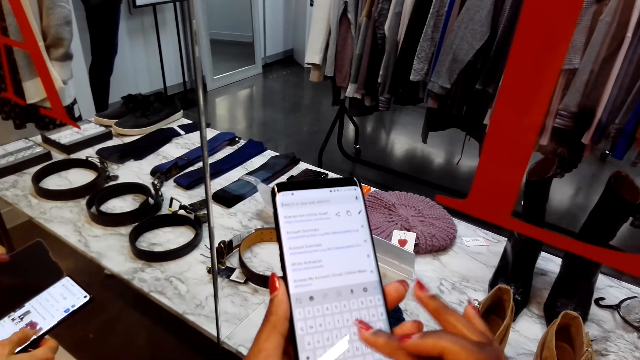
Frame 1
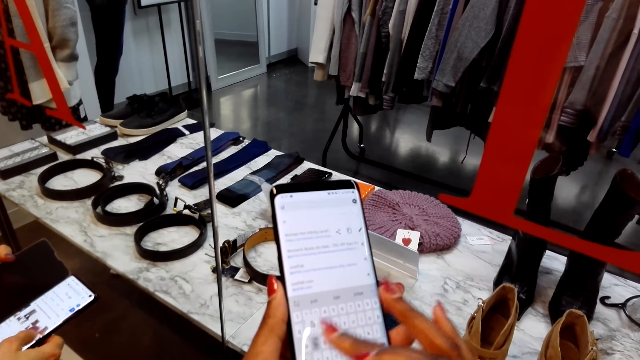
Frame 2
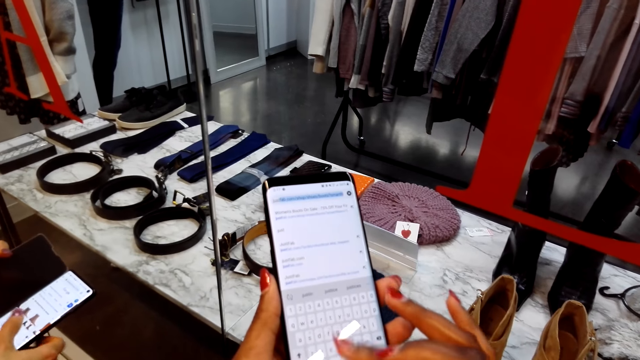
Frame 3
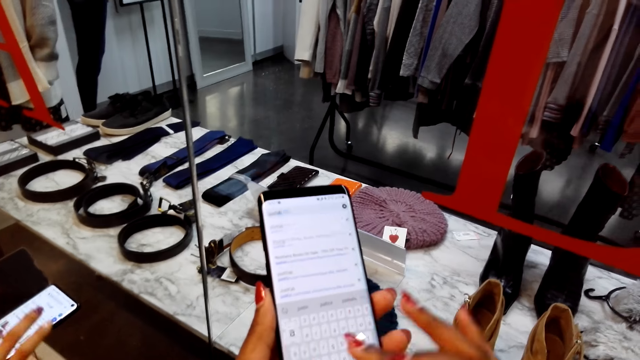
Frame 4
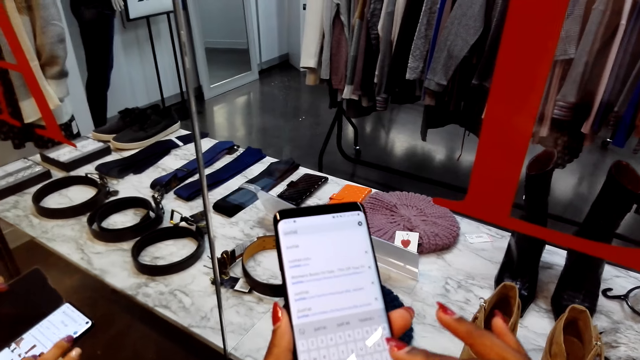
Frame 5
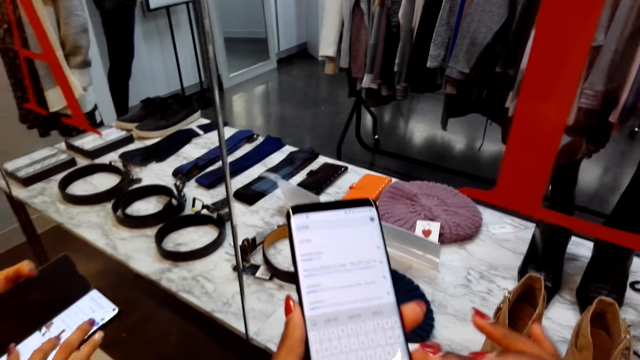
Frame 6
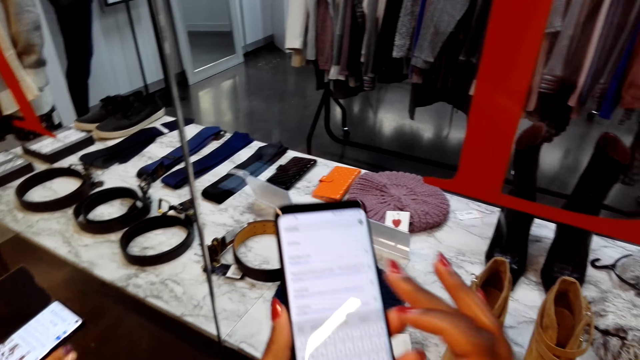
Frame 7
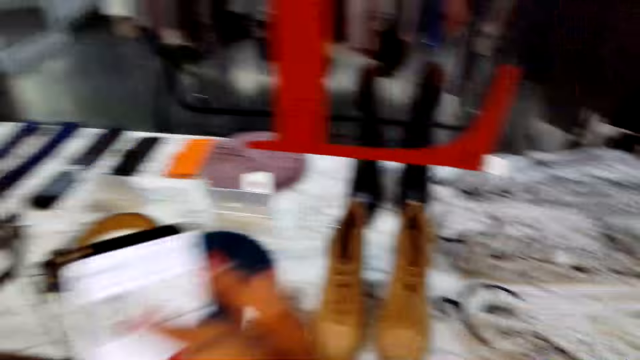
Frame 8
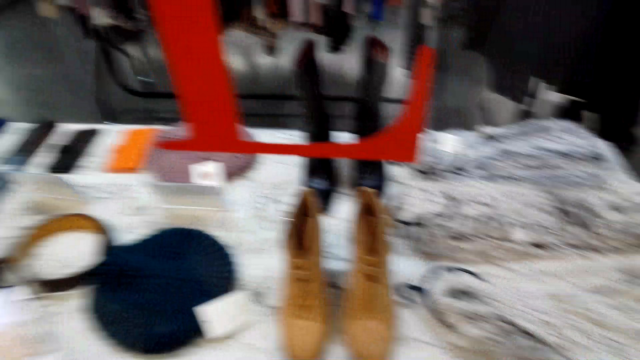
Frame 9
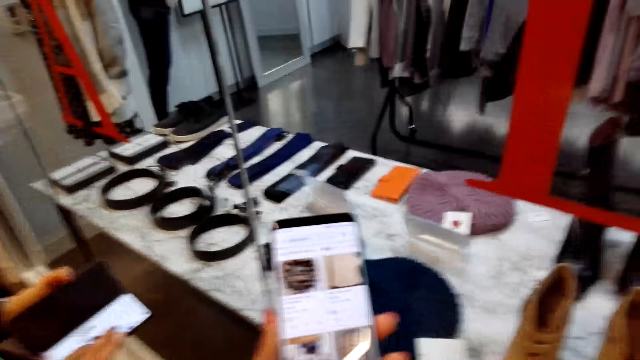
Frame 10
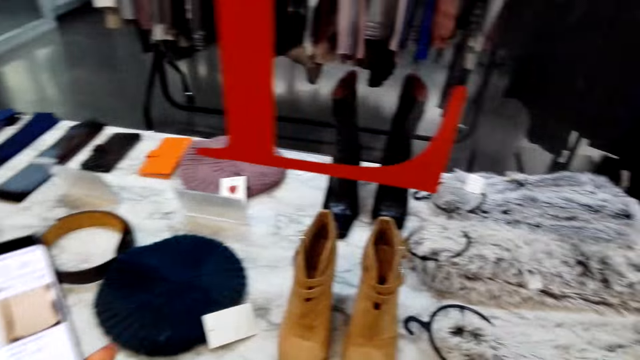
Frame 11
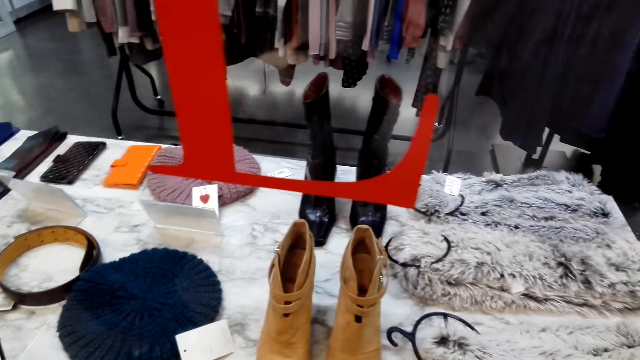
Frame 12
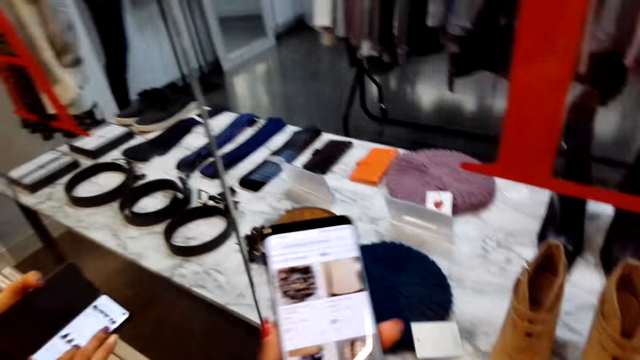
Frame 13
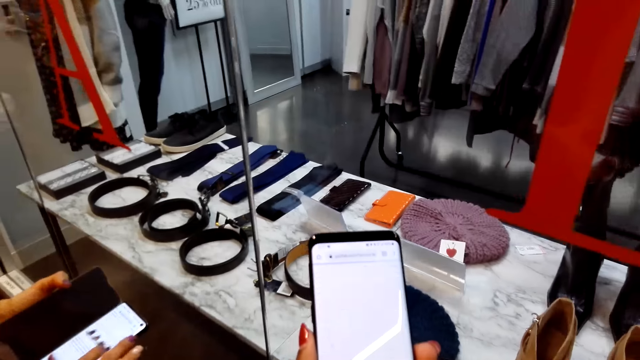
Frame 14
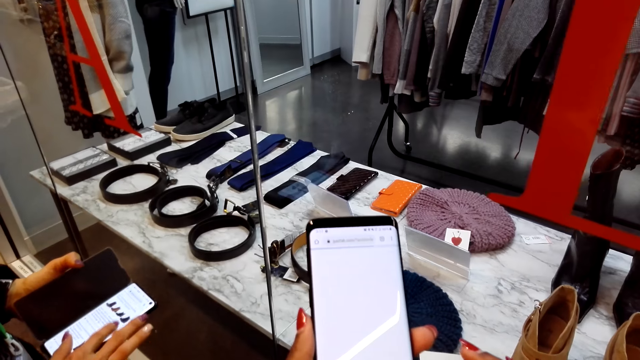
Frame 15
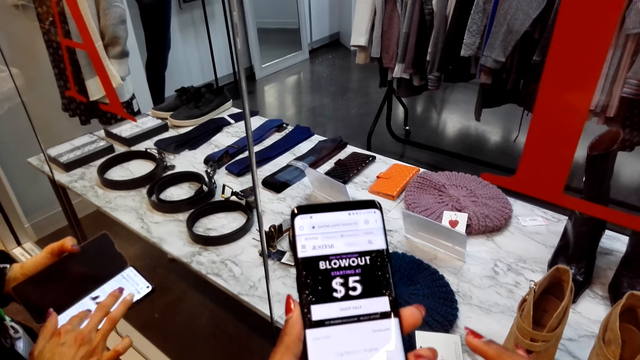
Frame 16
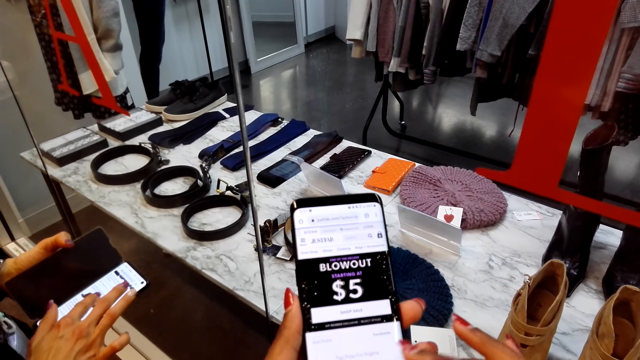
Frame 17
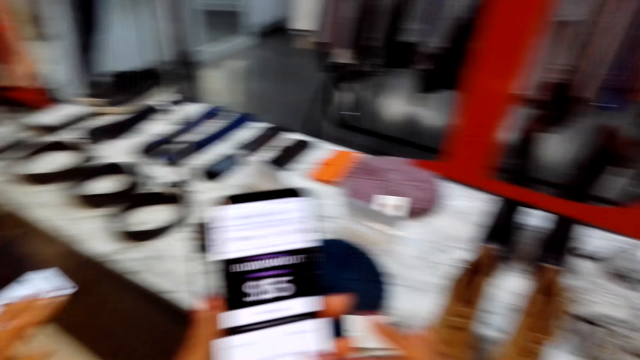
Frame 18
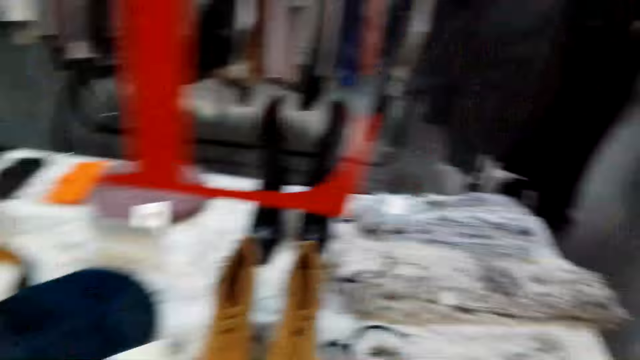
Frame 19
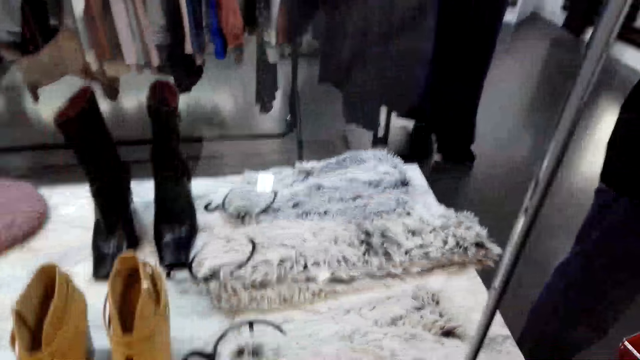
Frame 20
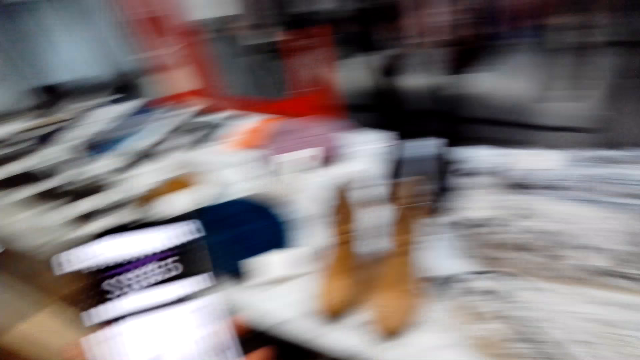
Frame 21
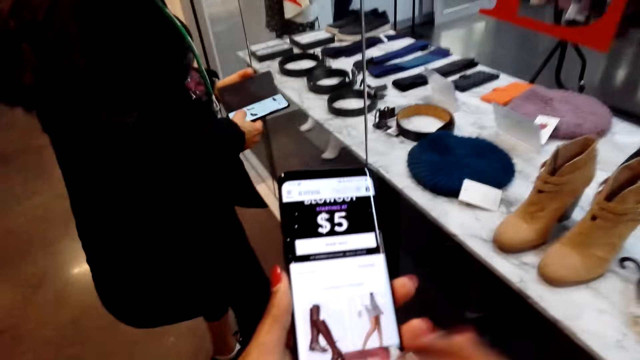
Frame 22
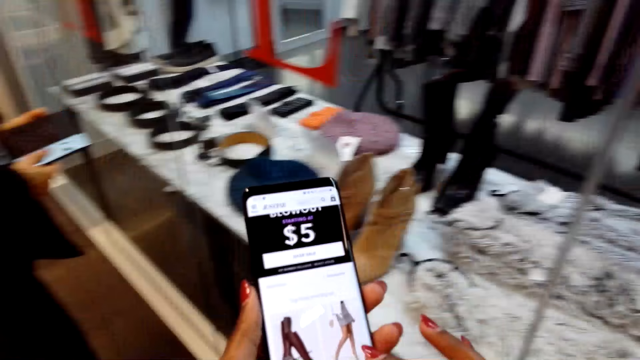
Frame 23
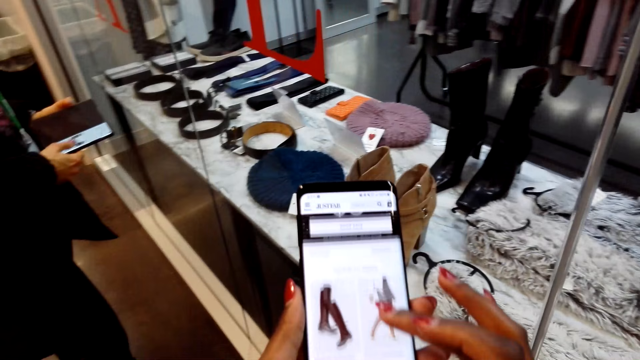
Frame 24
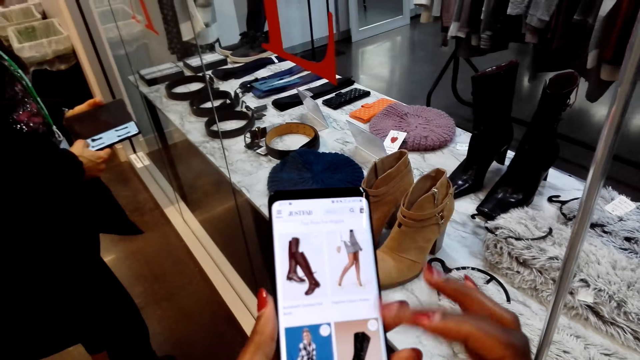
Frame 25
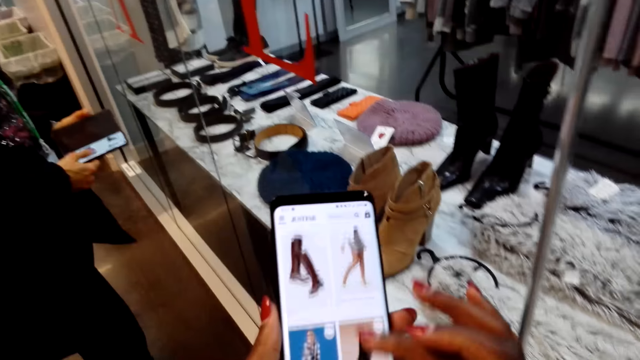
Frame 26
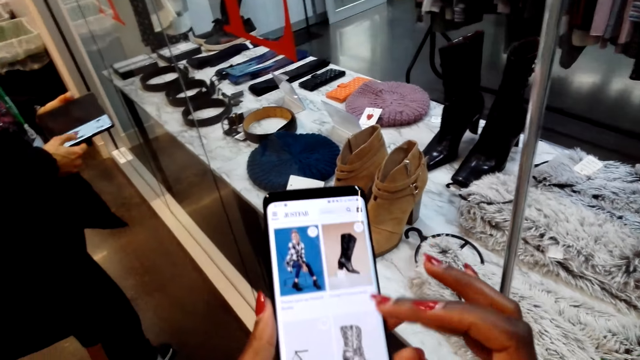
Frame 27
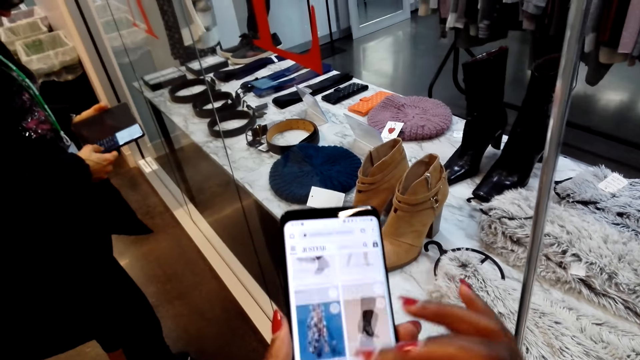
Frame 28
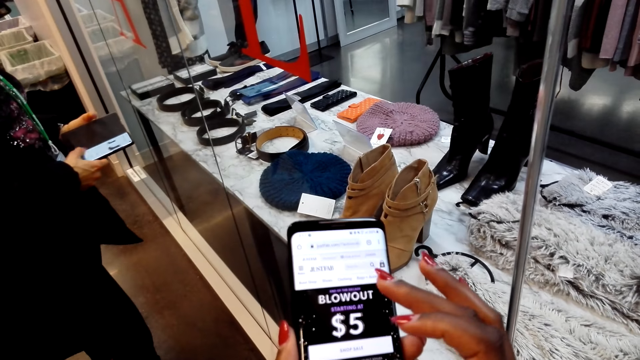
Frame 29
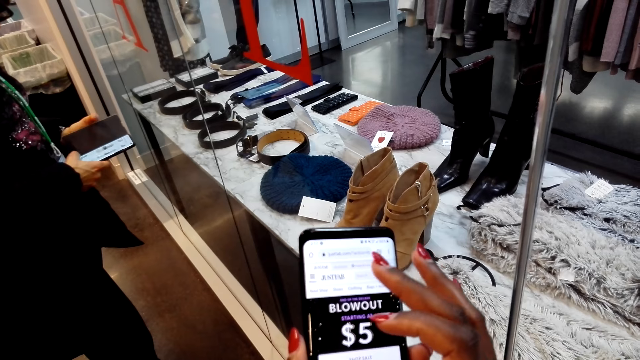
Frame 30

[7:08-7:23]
The camera wearer looks around. They scroll a phone. They look around. They scroll the phone.

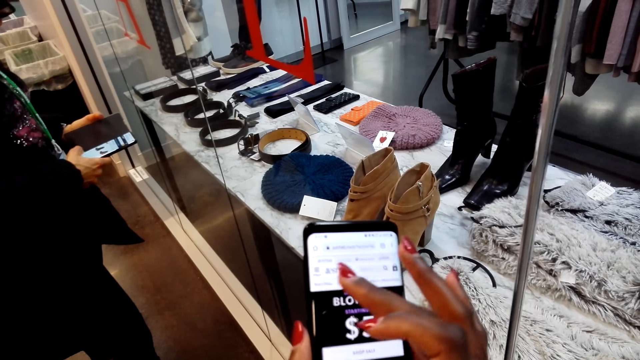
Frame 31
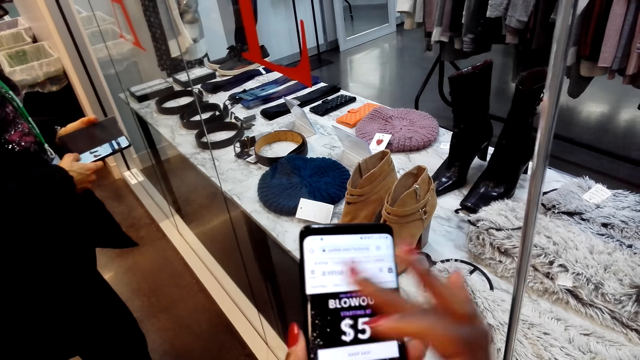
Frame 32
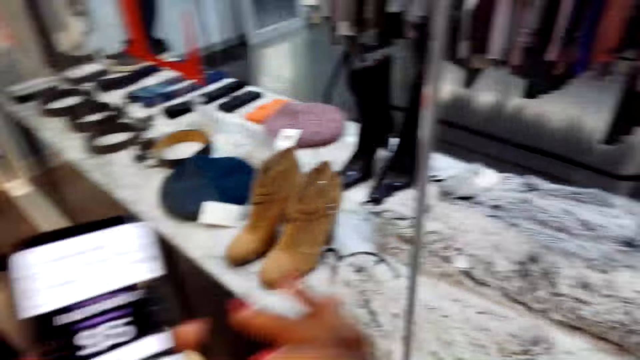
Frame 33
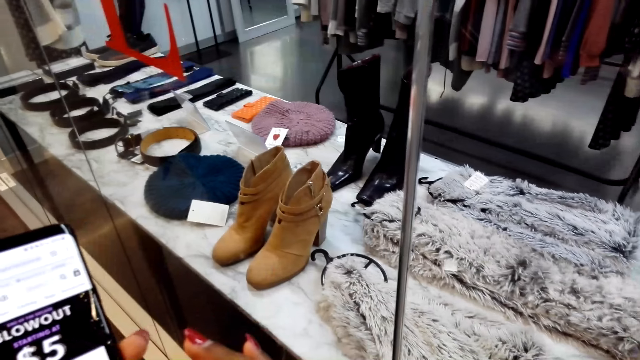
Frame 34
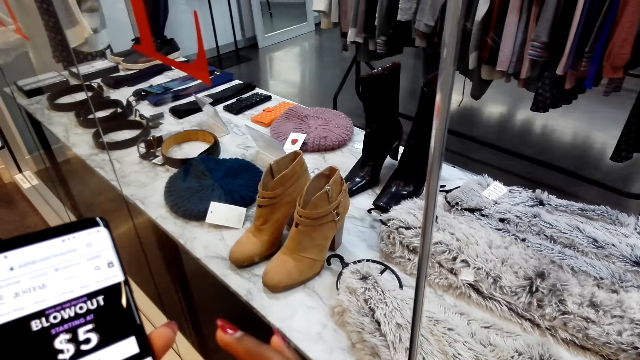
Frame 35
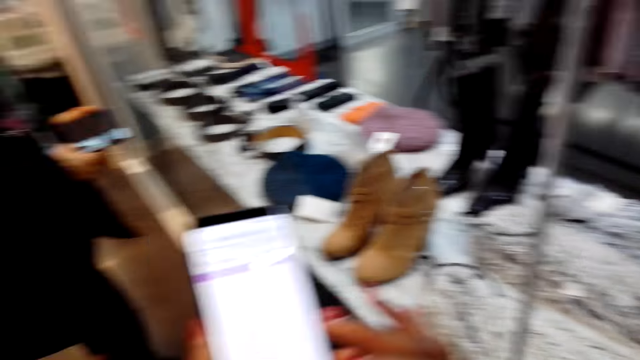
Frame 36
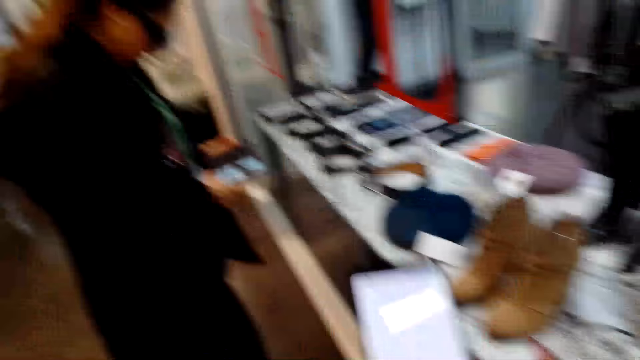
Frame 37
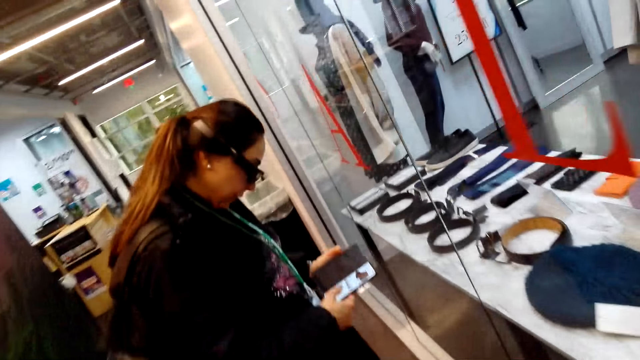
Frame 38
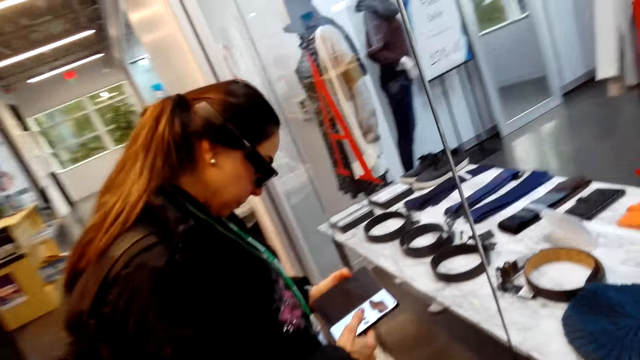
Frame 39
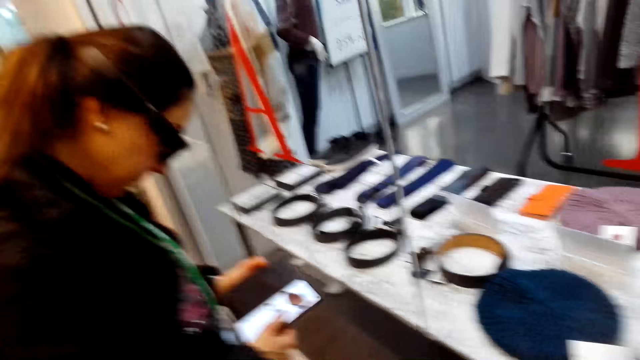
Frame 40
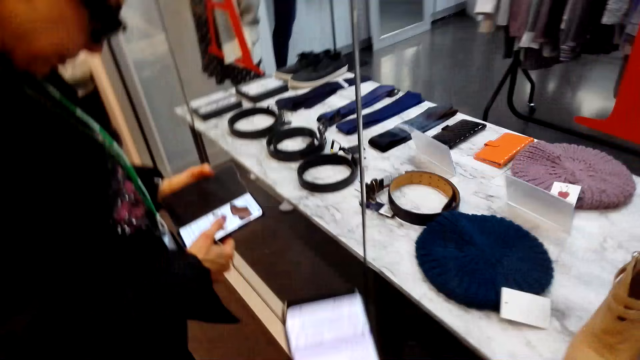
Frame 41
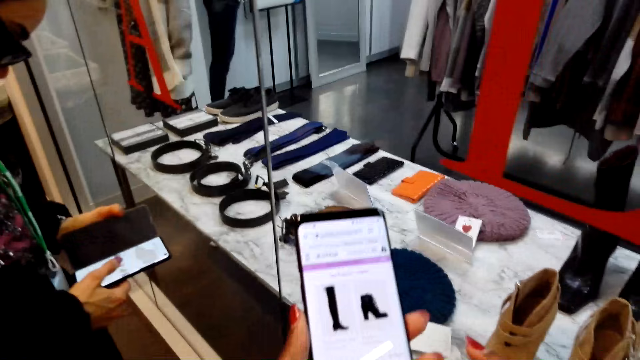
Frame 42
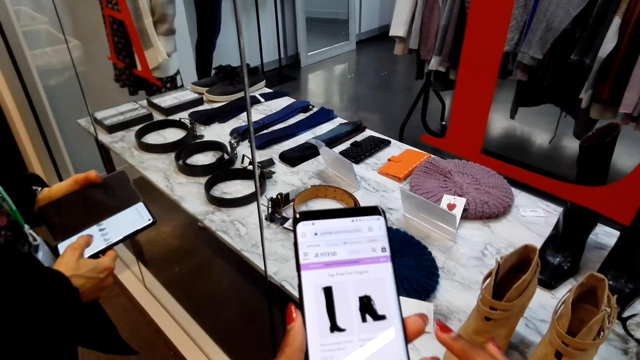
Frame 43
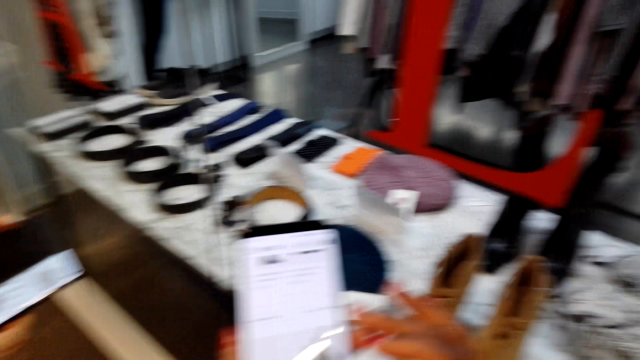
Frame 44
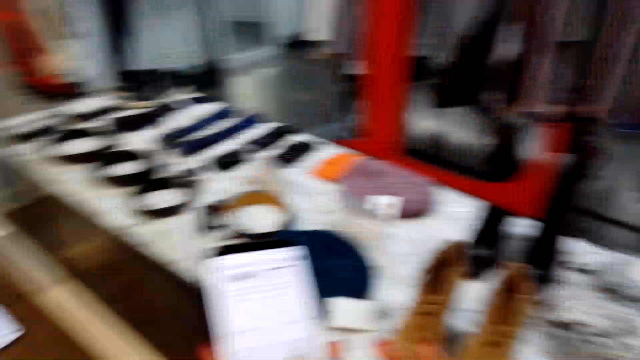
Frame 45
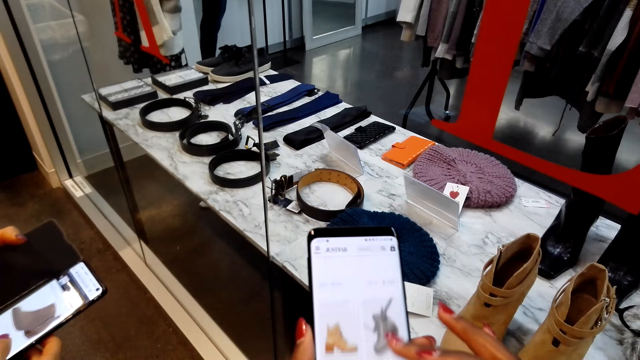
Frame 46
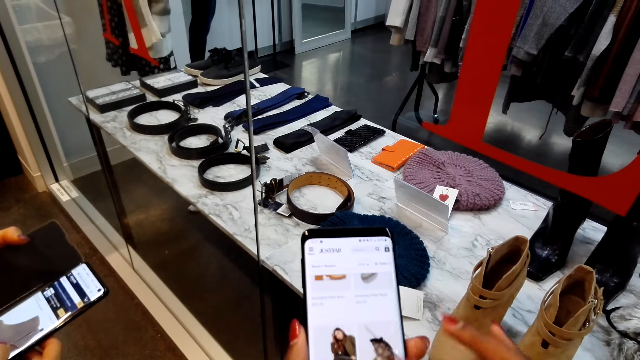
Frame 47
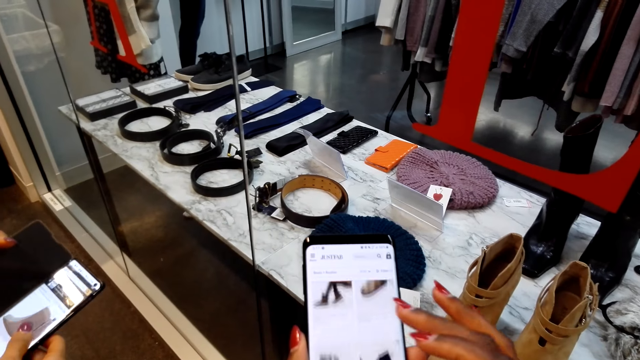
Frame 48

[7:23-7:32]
The camera wearer moves around. They talk to a woman. They use the phone.
